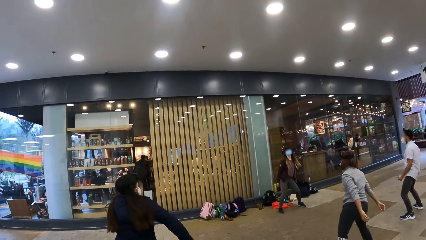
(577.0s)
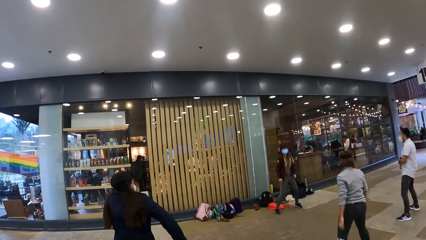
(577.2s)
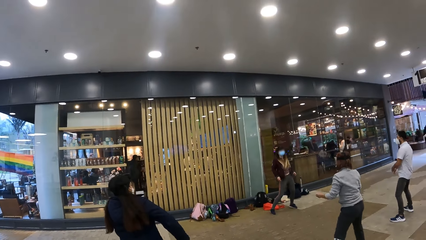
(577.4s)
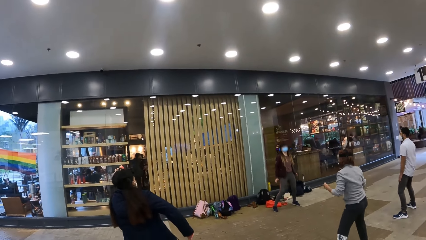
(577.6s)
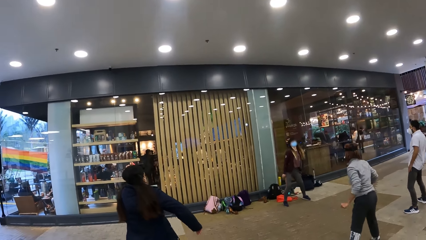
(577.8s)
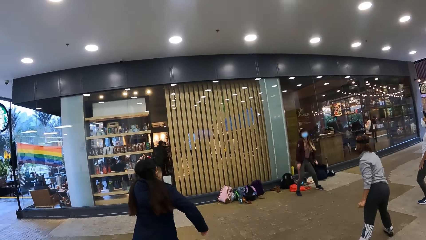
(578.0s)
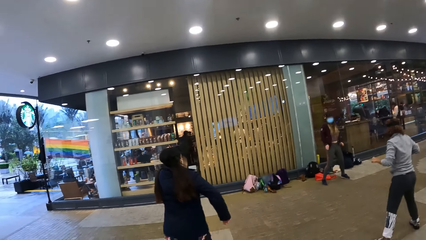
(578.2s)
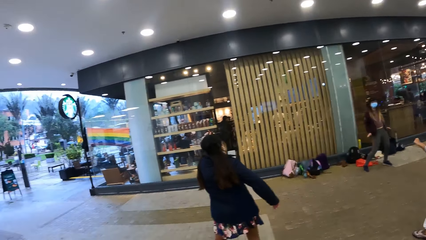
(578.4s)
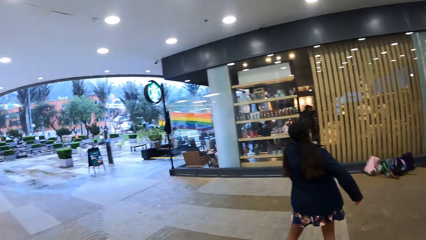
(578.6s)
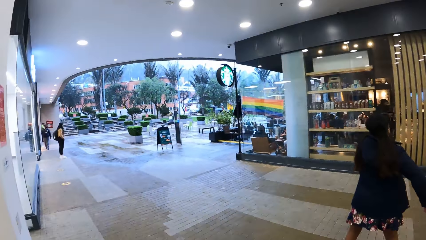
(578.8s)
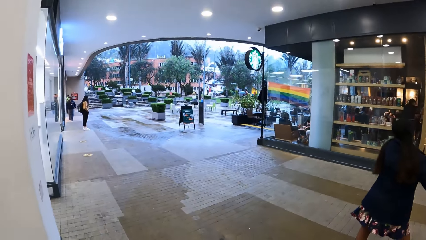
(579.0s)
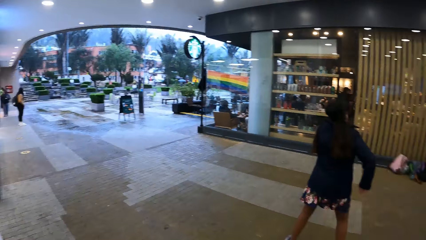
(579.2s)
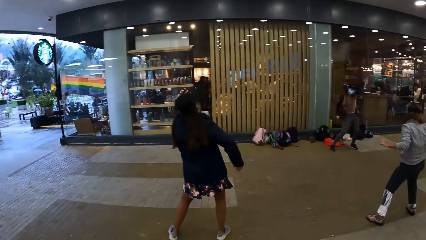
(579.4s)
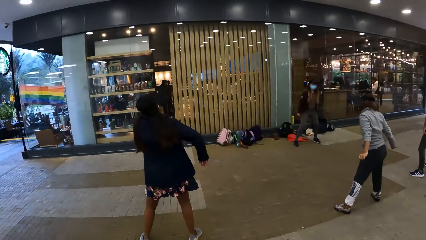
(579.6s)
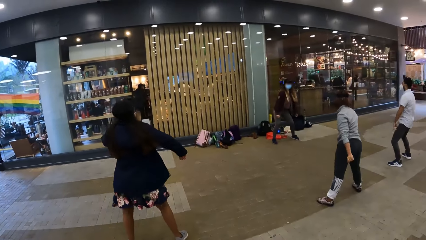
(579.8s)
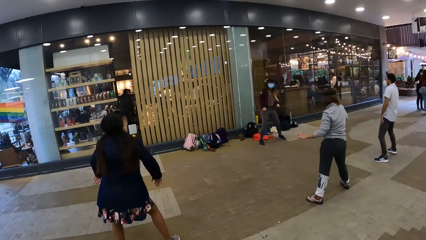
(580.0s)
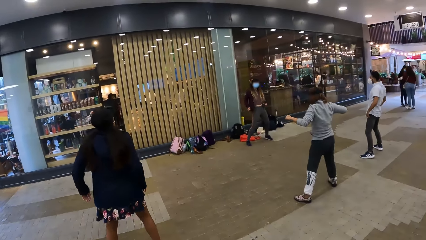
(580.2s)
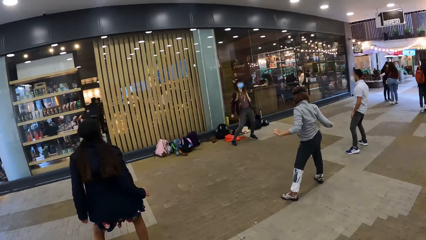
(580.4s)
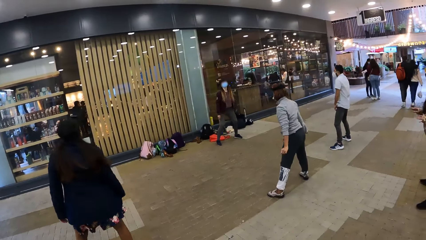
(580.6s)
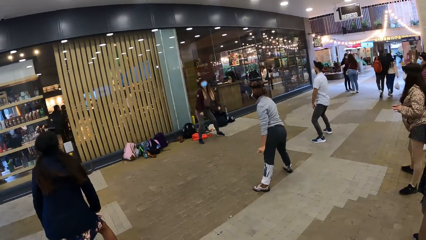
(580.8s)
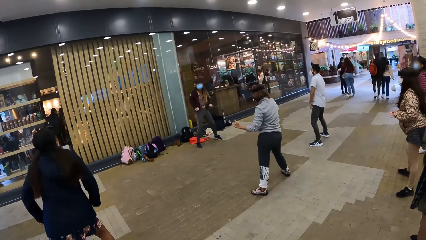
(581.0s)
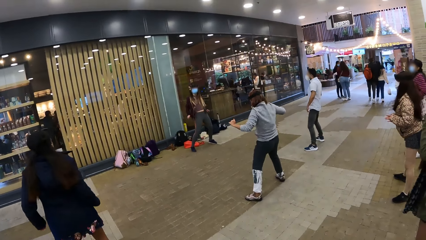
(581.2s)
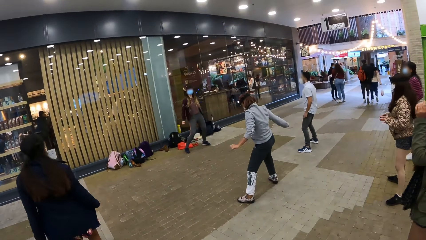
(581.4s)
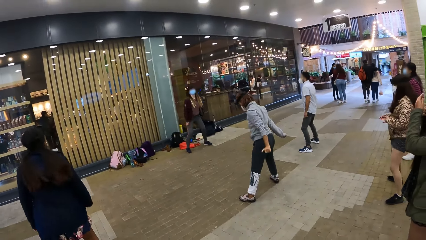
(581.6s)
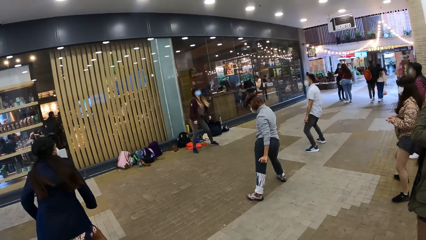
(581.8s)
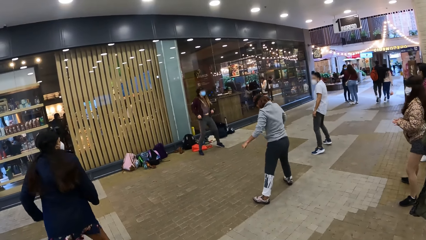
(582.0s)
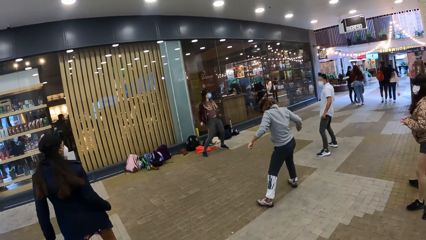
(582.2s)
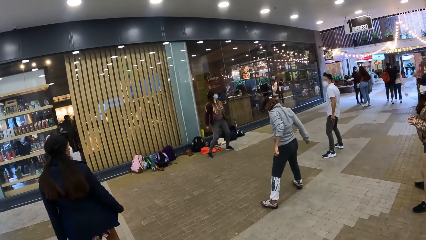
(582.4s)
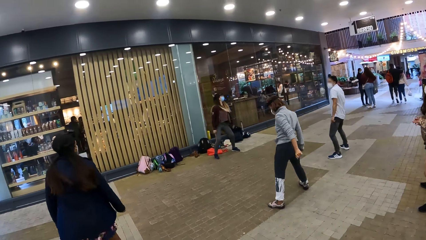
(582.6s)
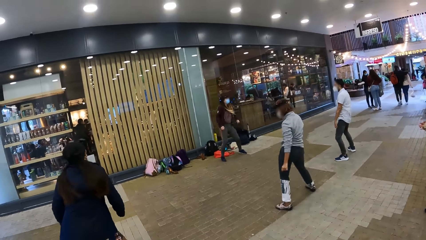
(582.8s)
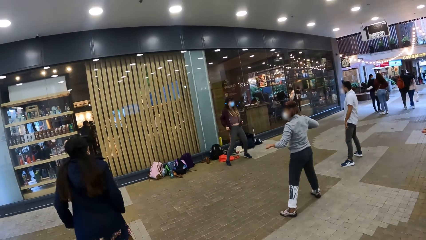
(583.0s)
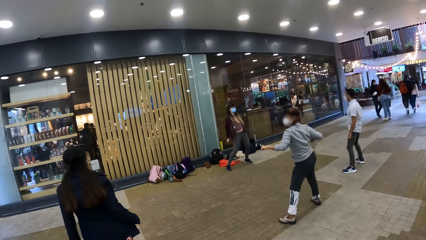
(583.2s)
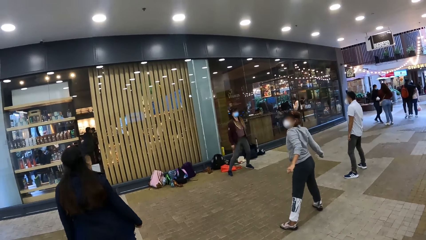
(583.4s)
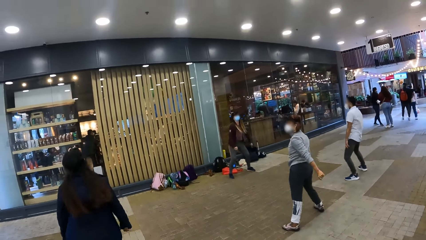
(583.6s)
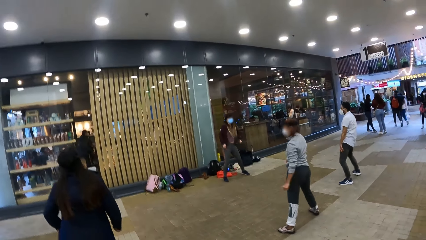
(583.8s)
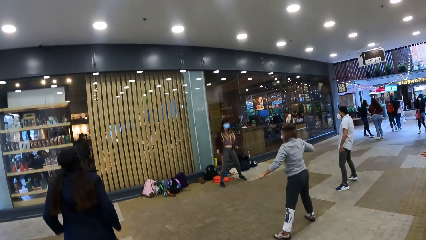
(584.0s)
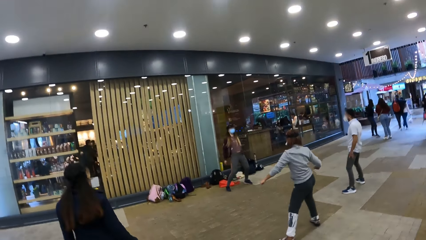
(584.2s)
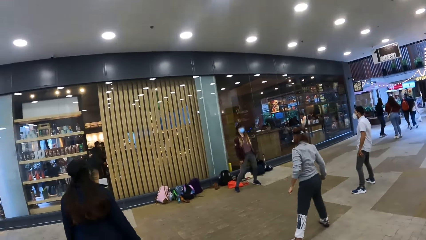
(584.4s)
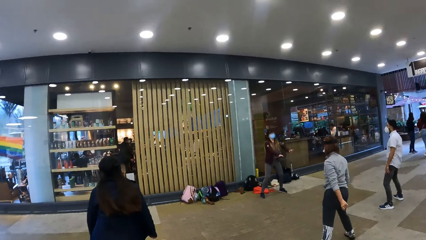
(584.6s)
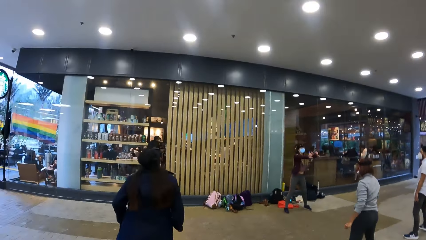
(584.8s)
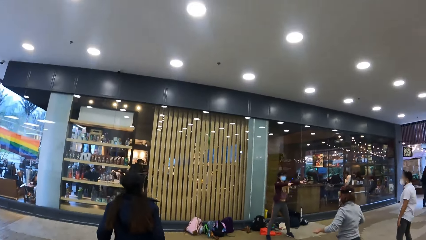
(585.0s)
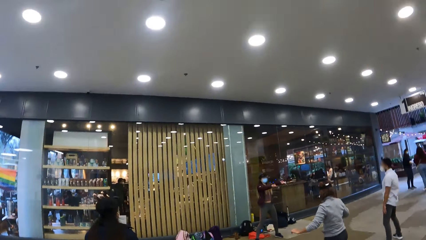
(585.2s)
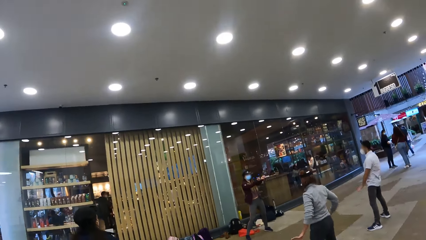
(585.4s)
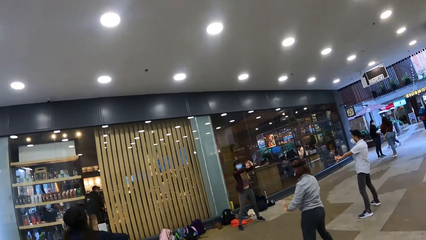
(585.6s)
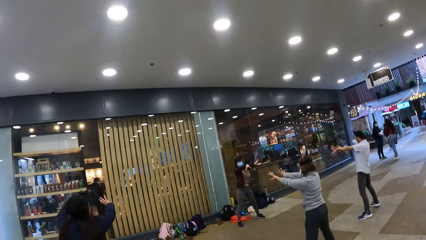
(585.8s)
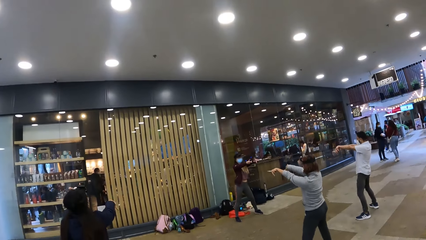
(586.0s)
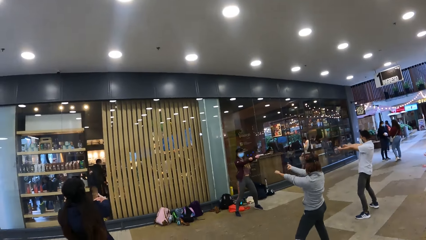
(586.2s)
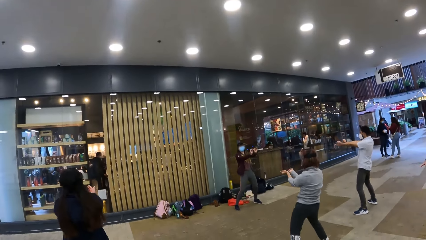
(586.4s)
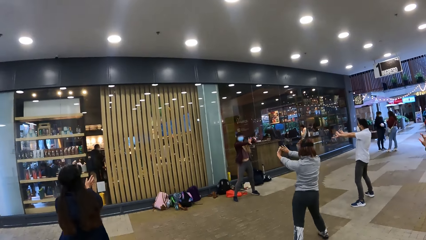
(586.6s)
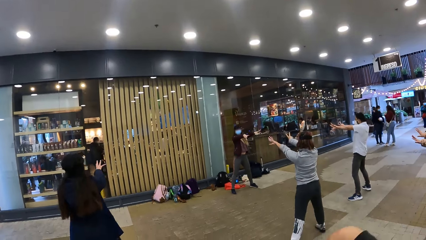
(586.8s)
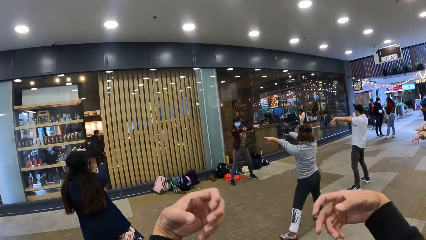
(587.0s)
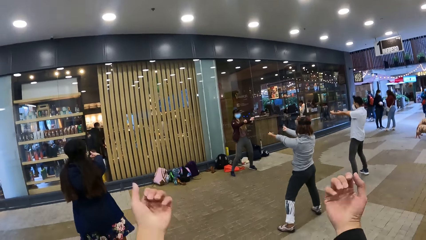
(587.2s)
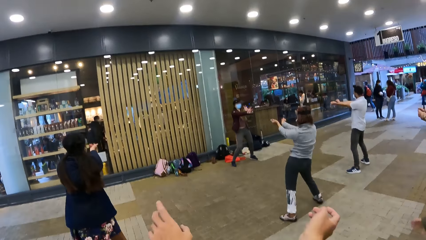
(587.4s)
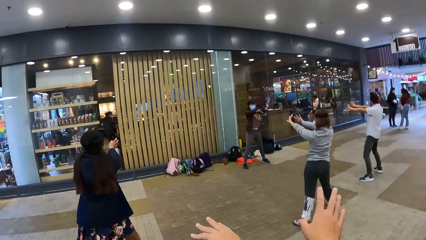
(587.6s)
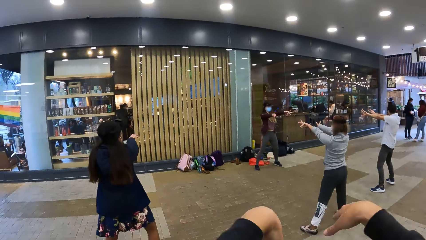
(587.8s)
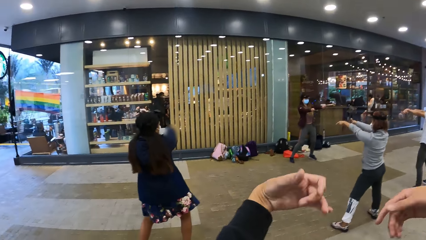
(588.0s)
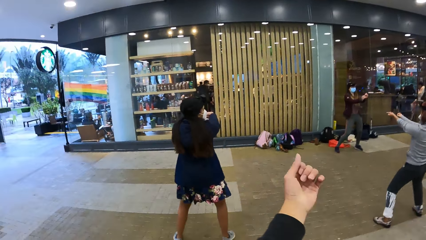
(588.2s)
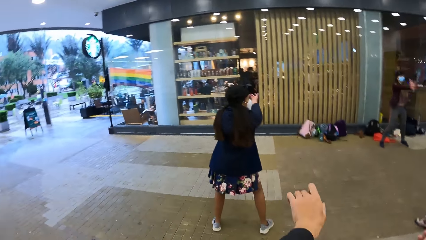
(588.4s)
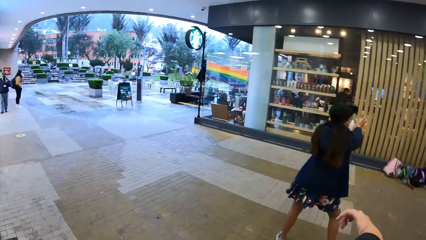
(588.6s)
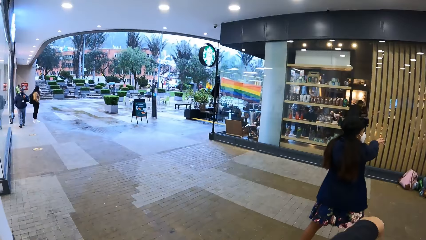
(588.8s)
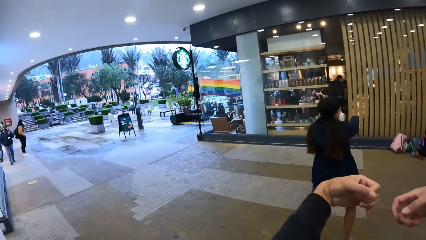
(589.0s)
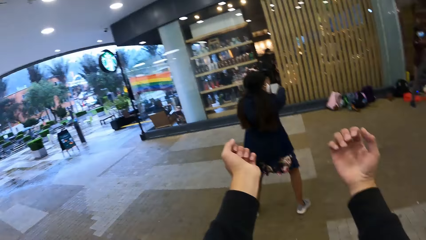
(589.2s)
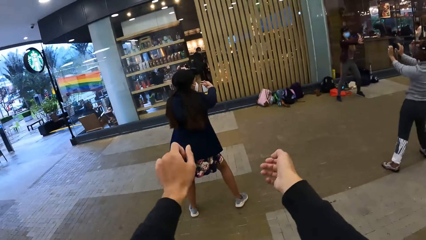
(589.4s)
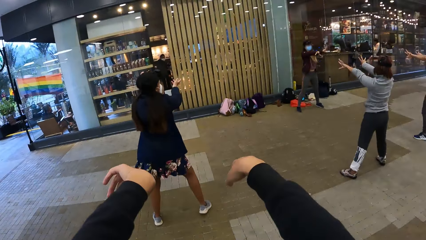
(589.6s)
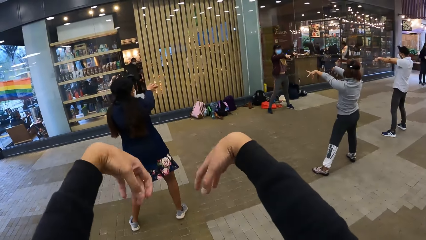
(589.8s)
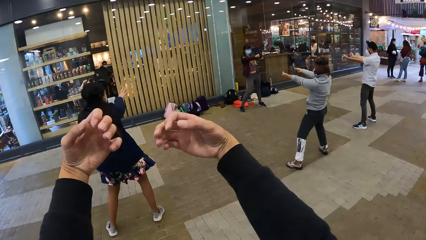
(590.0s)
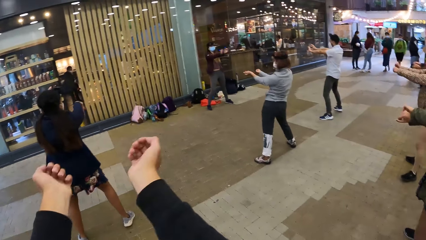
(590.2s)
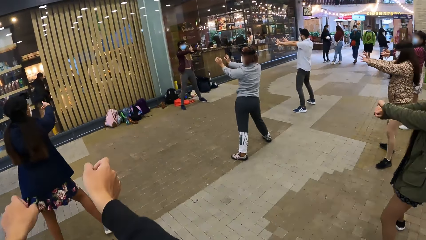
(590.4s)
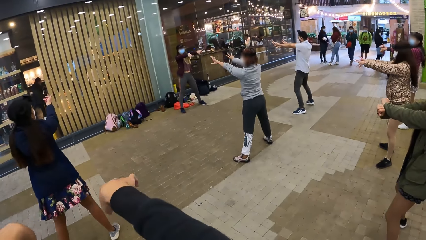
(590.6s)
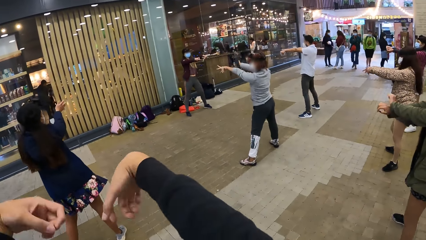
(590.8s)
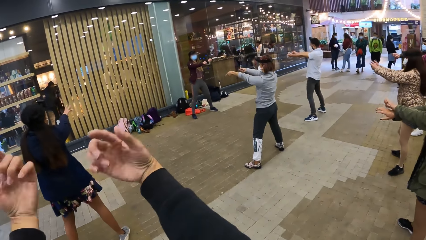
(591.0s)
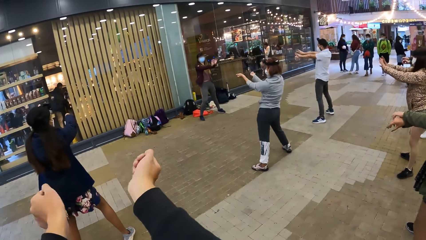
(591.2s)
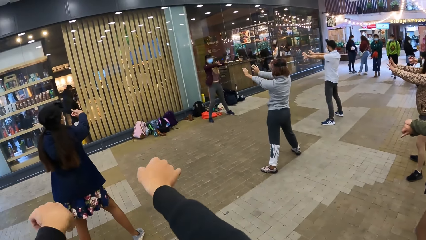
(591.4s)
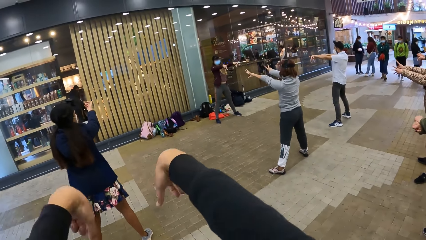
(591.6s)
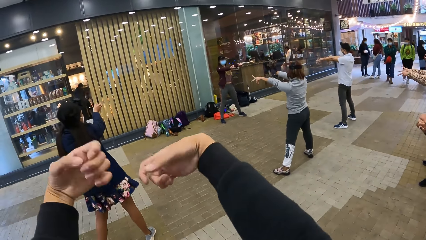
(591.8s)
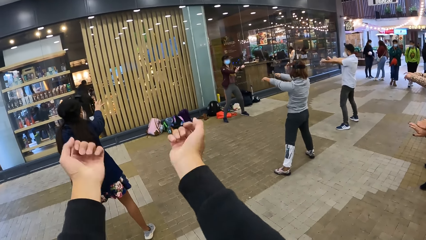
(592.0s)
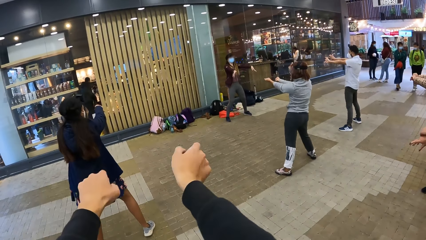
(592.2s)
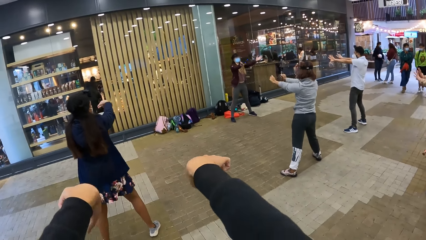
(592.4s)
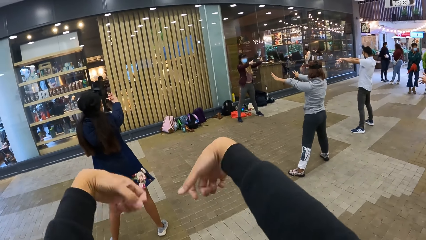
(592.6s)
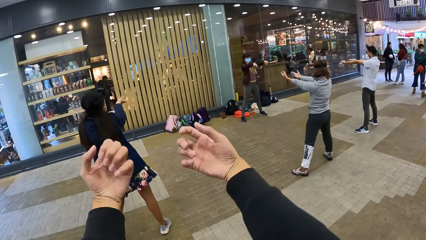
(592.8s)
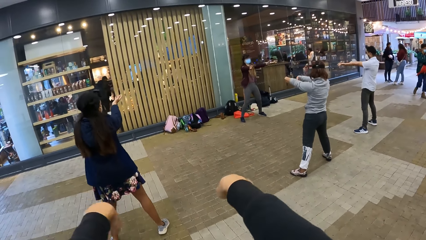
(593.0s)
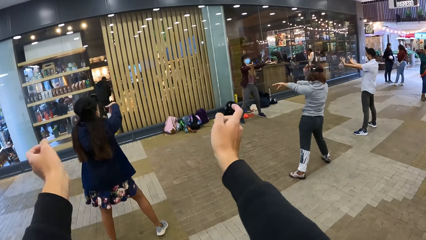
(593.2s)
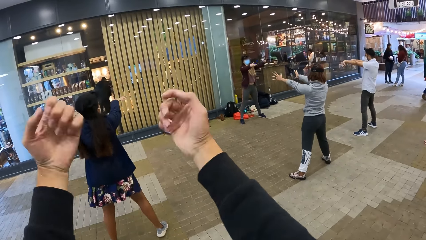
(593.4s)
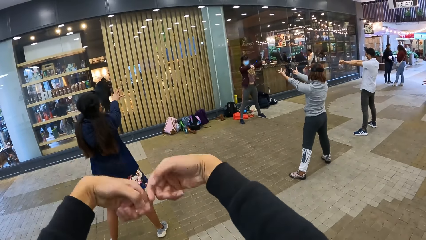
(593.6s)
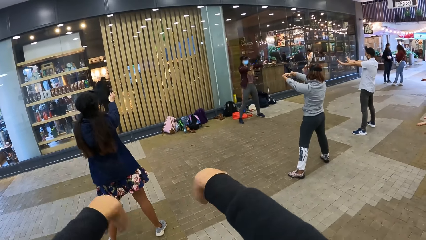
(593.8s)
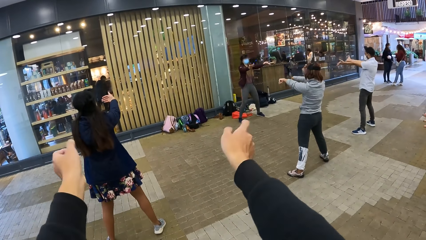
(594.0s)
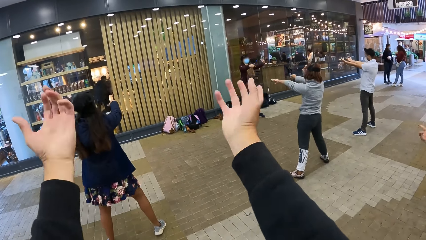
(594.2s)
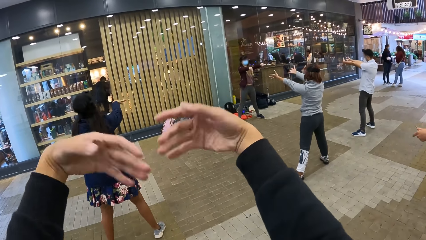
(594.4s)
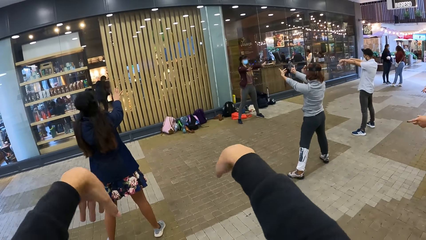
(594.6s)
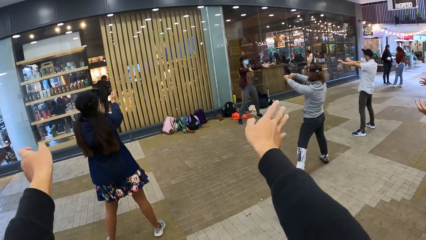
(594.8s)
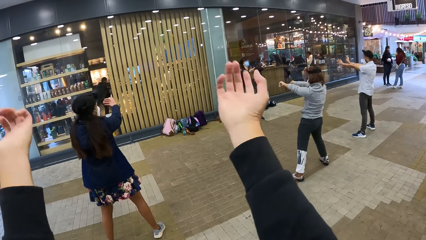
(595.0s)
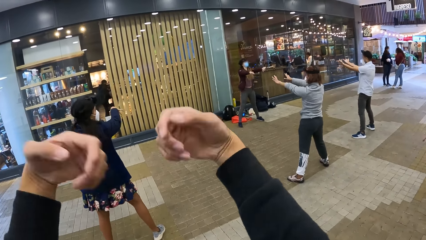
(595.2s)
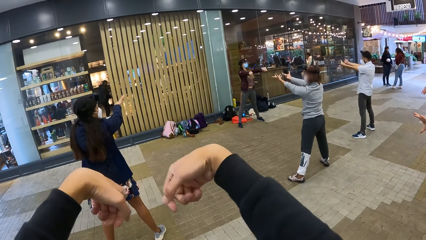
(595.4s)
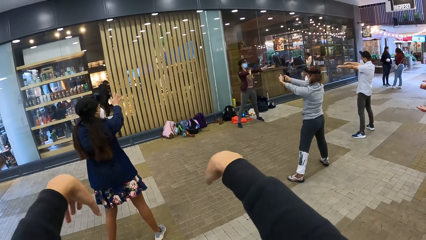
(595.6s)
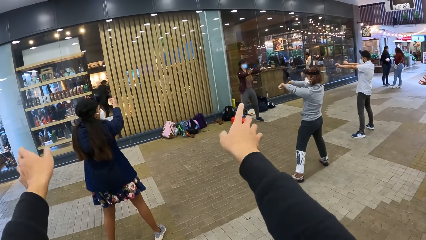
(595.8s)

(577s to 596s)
The camera wearer rolls hands. They move the hands. A lady rolls hands.
